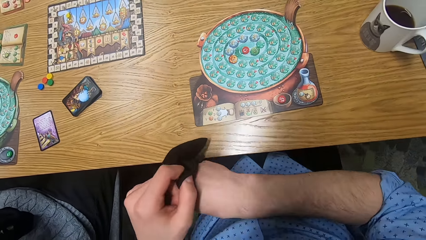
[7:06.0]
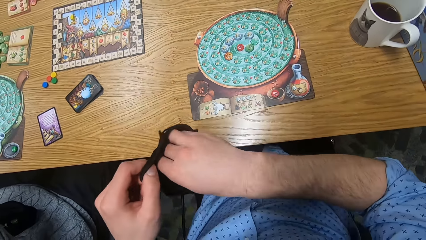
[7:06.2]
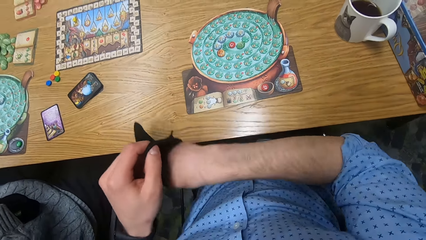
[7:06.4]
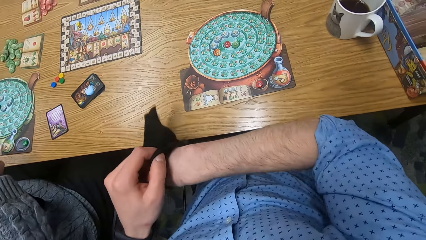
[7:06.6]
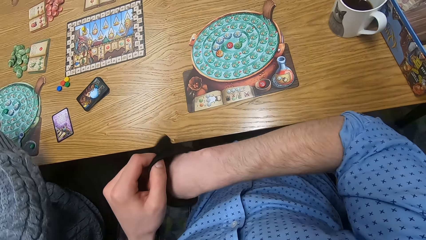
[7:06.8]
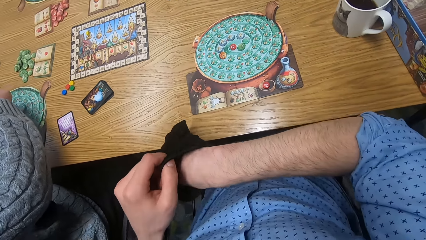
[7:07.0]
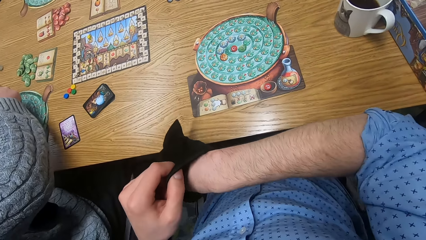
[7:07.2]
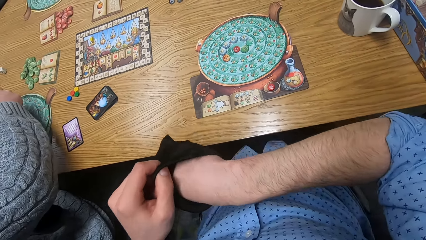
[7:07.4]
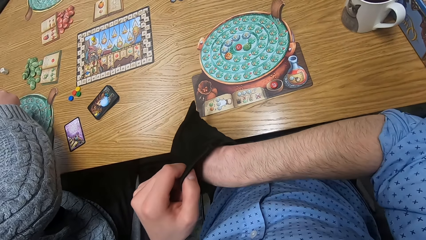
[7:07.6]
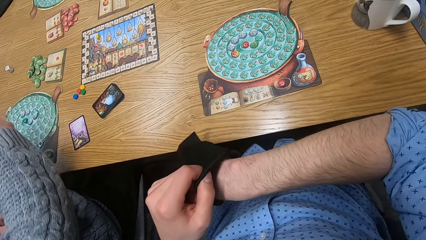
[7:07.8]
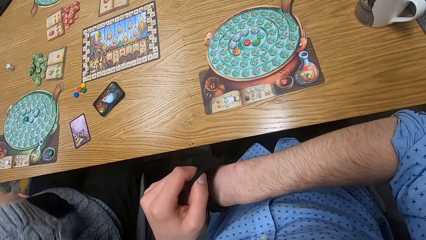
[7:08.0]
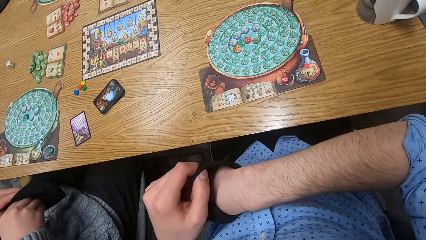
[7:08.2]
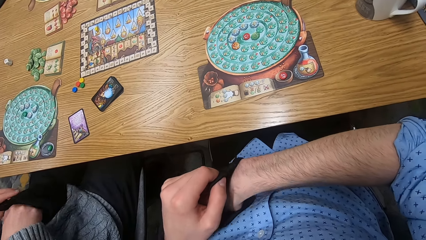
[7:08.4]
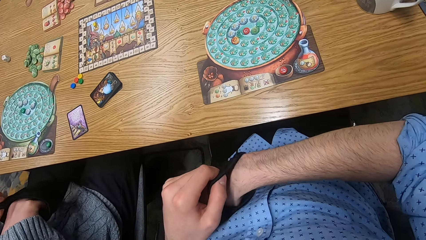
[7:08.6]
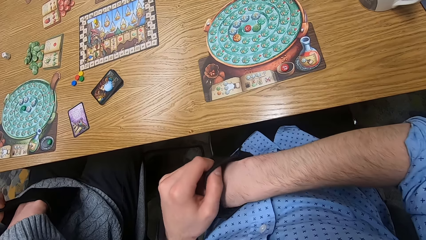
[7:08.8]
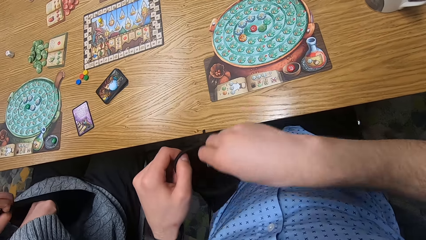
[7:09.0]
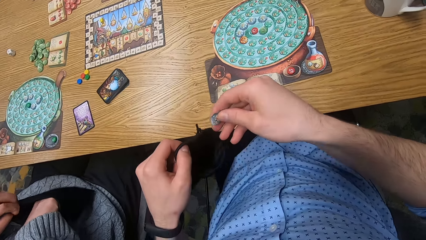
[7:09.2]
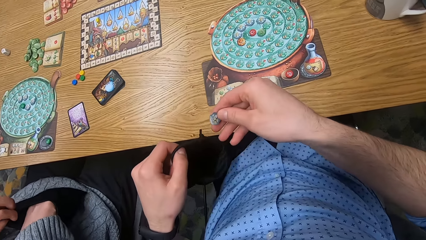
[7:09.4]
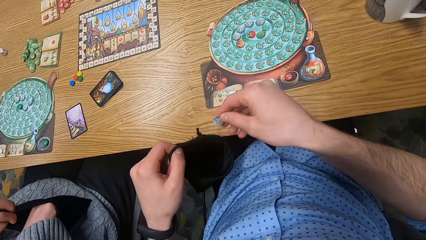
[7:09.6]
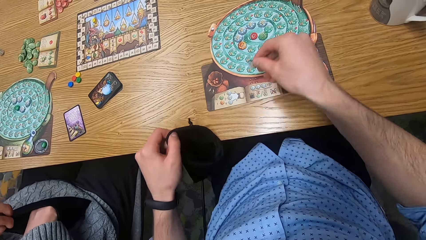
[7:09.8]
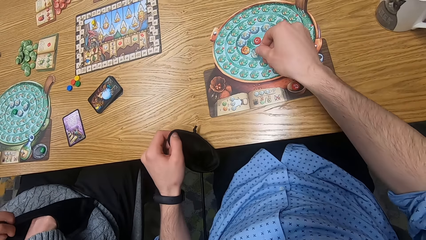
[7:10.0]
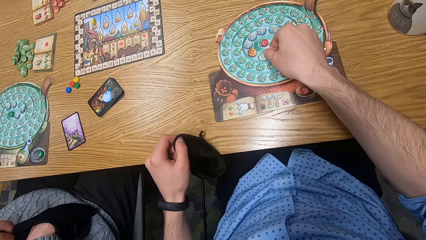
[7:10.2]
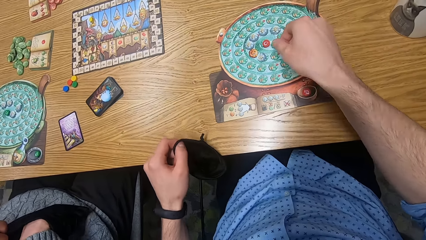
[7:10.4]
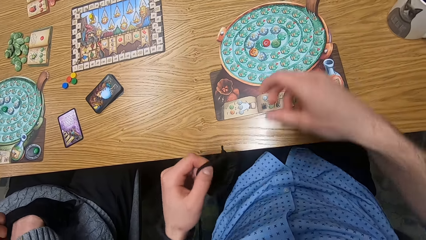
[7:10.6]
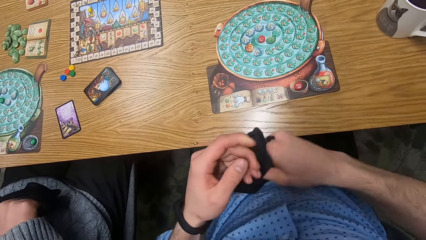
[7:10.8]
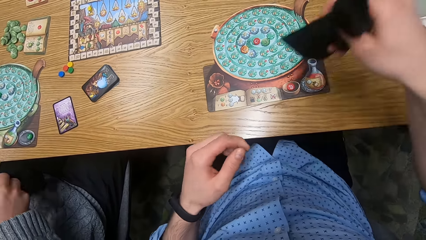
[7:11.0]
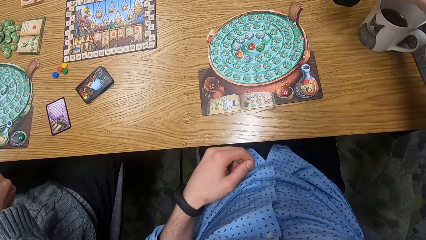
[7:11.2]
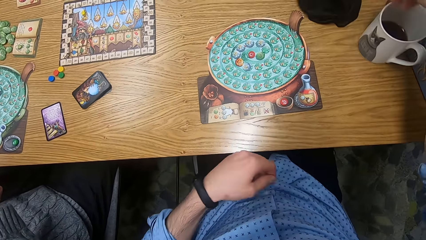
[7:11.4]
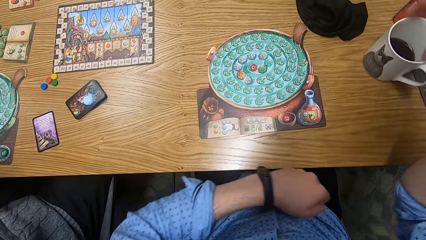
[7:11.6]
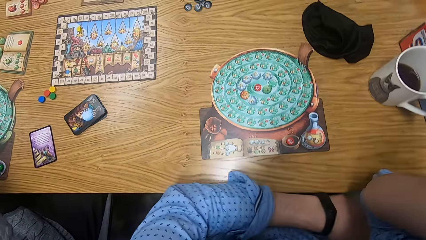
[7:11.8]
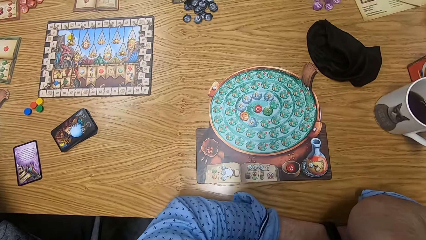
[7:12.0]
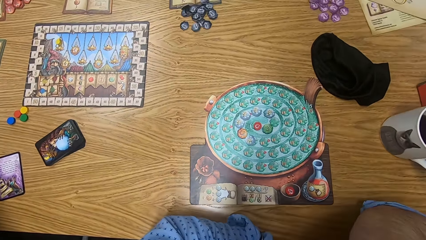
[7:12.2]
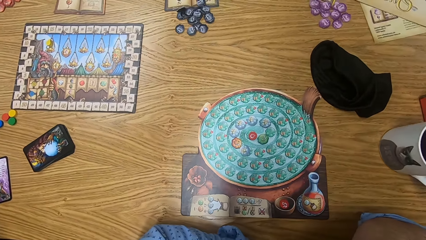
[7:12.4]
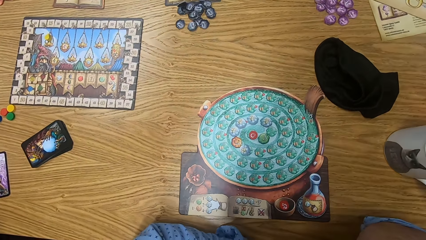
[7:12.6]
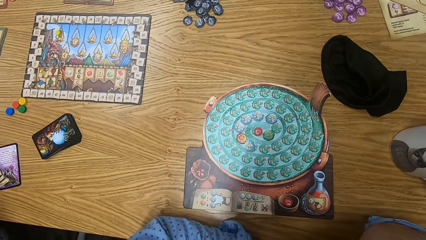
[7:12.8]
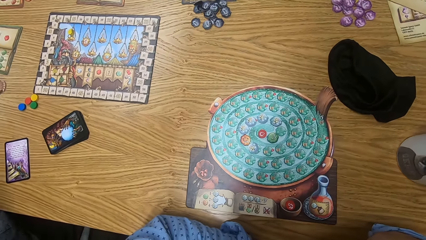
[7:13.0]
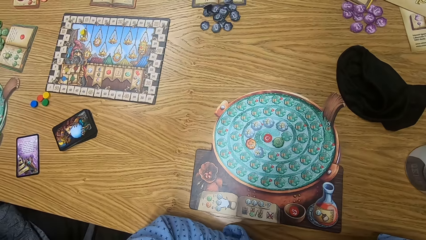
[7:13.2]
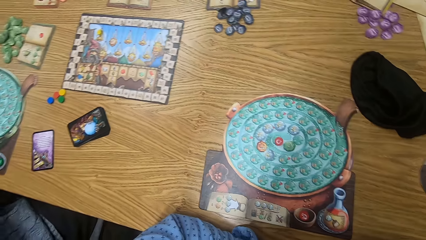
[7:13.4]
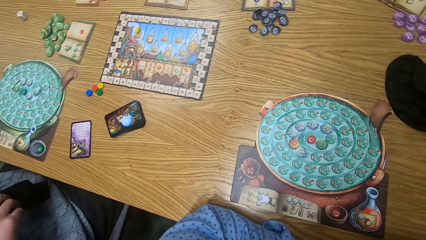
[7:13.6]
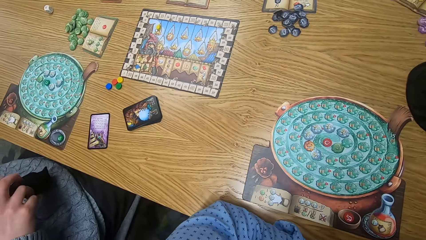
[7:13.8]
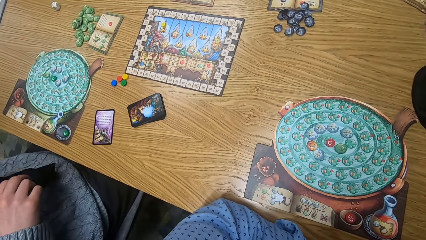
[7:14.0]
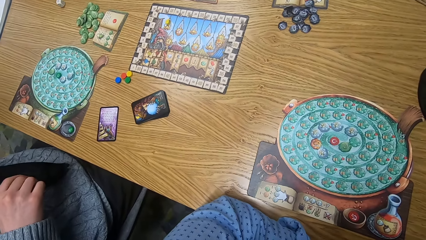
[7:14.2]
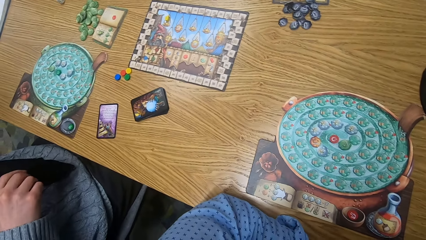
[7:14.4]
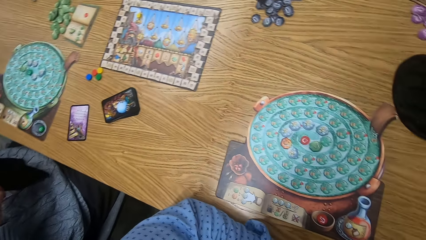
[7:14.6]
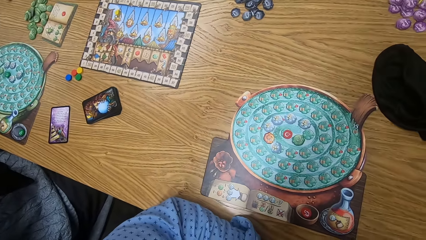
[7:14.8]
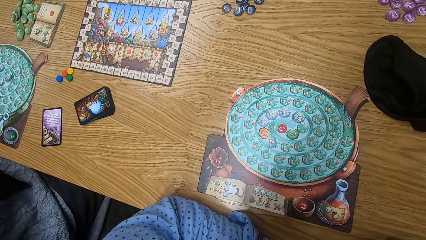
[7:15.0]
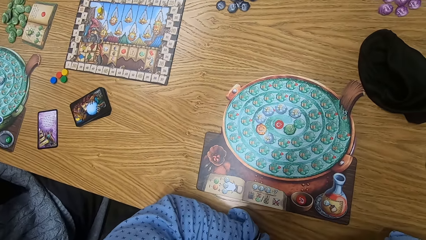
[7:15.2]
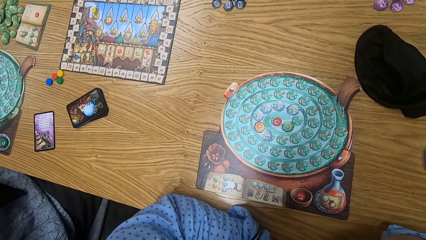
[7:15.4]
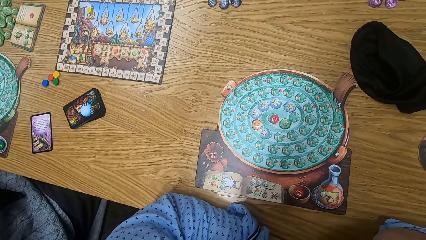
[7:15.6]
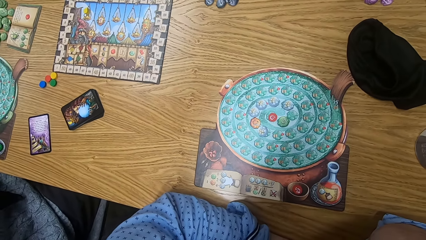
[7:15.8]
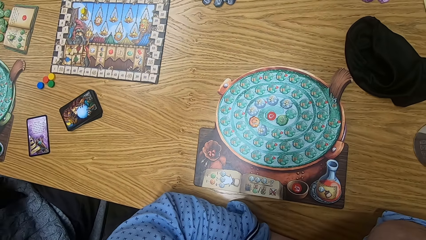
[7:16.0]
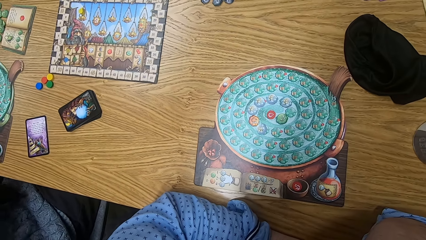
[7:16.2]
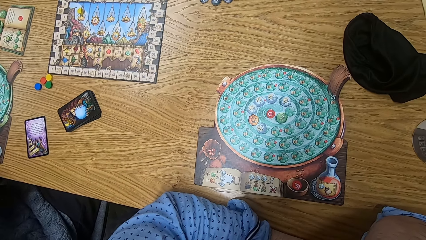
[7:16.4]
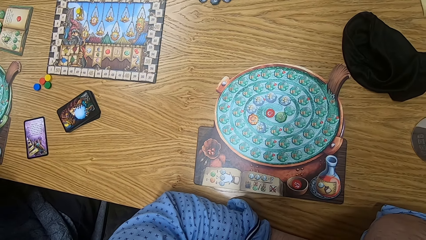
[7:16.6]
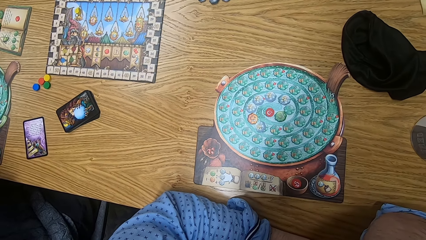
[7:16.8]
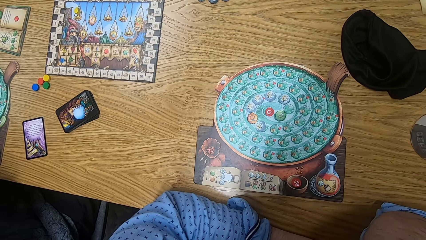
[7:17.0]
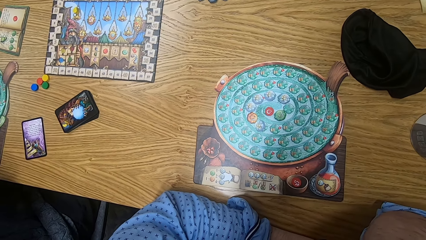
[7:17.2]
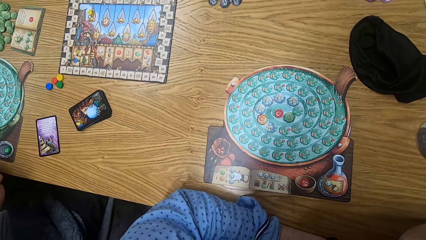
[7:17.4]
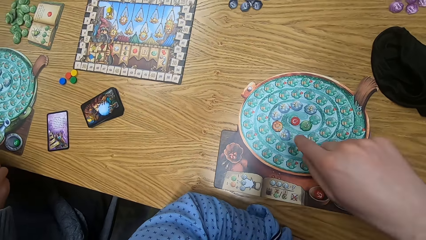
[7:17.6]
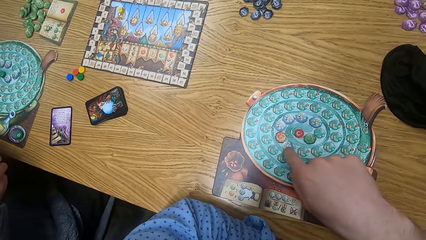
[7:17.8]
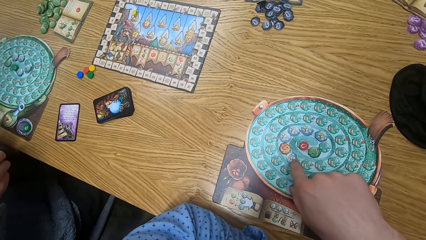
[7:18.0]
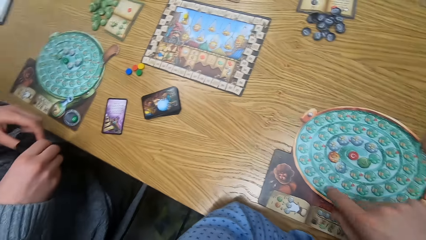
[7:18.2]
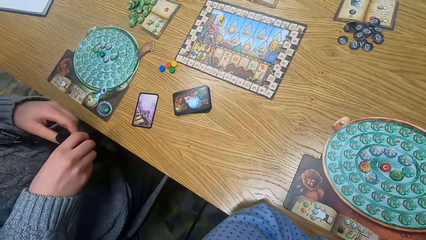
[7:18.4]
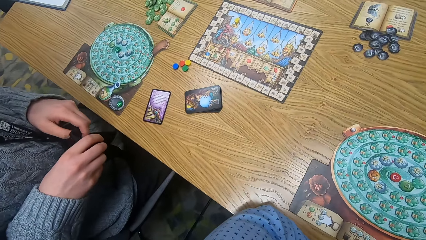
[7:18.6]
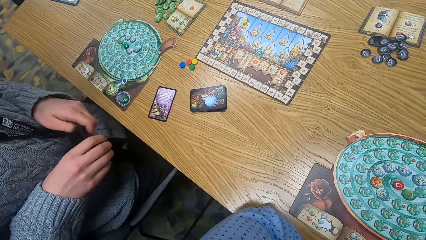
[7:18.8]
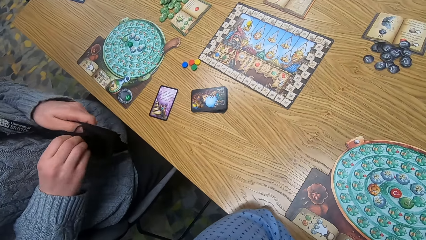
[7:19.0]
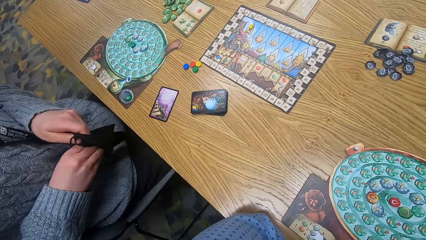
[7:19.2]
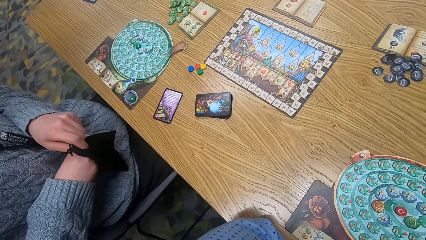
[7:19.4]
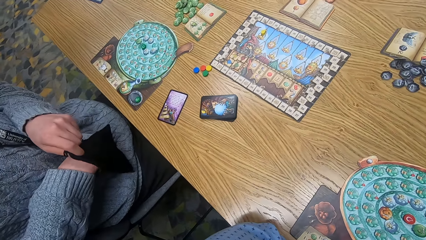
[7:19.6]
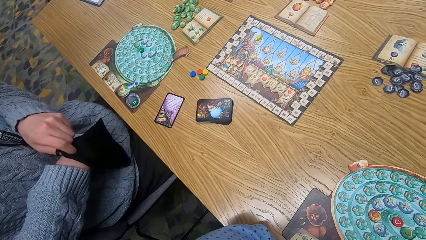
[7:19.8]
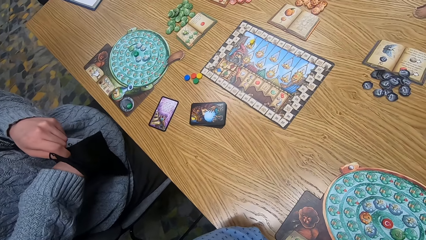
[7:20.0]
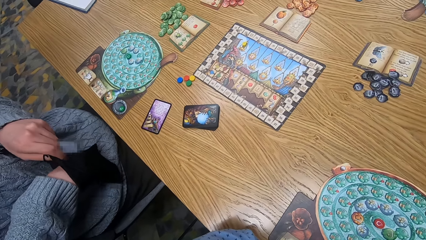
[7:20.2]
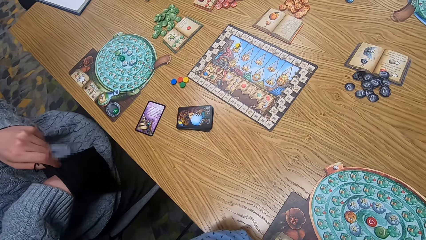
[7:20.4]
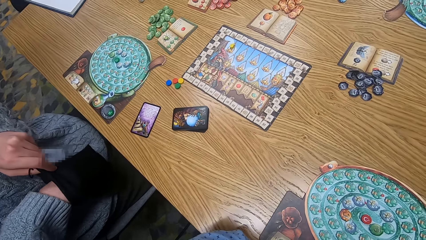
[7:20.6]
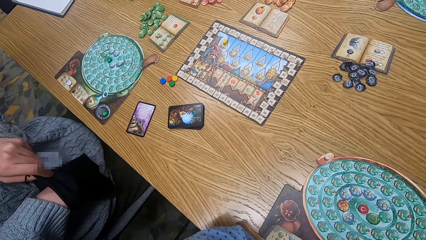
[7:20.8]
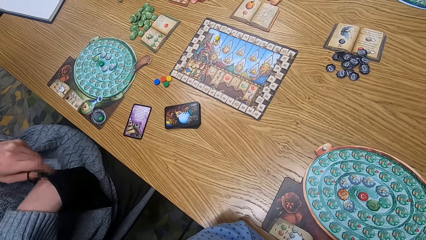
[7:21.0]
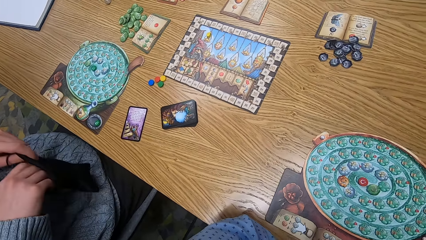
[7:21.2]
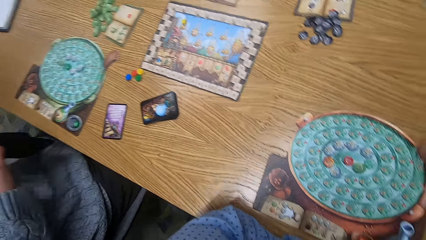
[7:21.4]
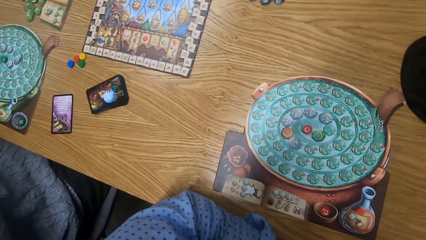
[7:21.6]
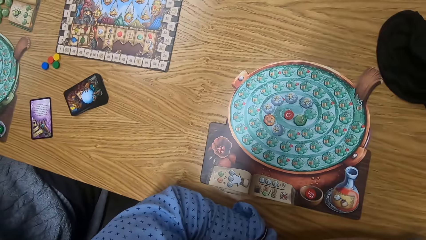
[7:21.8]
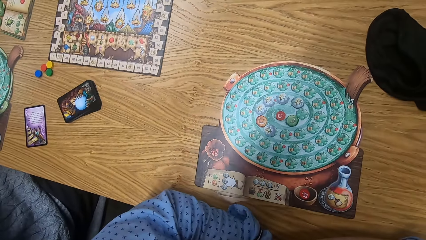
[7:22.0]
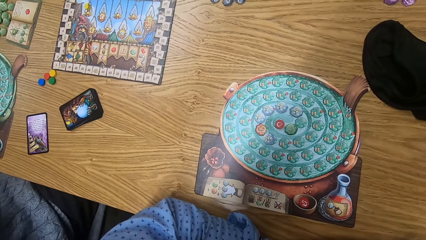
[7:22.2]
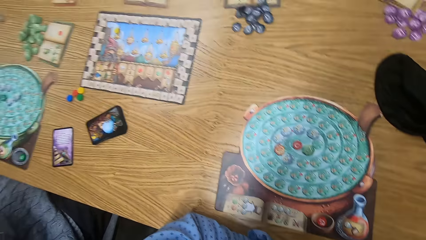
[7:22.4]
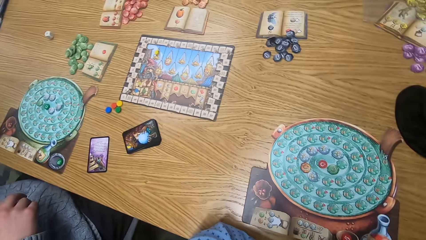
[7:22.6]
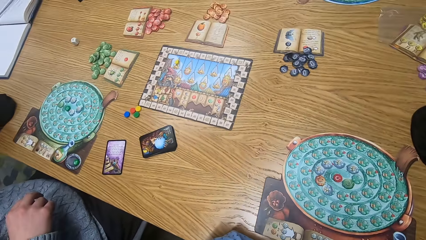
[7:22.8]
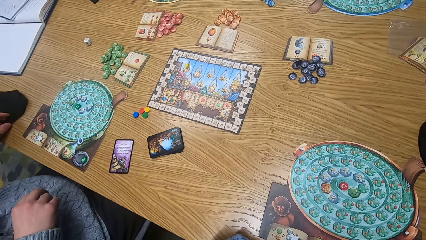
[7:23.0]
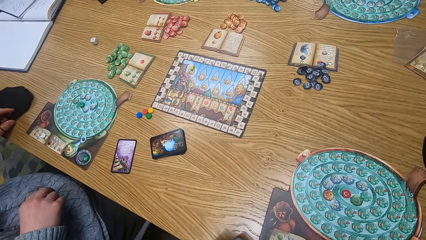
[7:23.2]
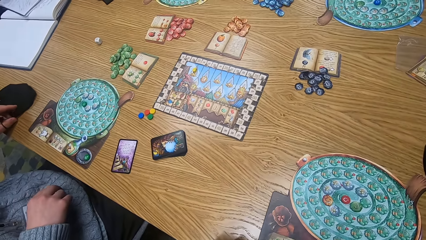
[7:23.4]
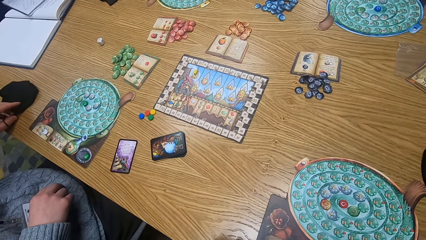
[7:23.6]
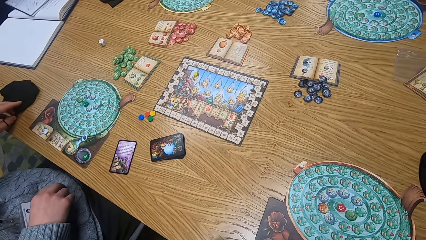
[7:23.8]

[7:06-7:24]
The camera wearer puts his right hand inside the player bag. The woman places the chip on the player board on the table with her right hand and puts her right hand inside the player bag. The camera wearer brings out a chip from the player bag with his right hand. He places the chip on the player board on the table with his right hand. He holds the player bag with his right hand. He places the player bag on the table with his right hand. He places both hands on the table. A man searches a bag. The camera wearer touches the player board with his right hand. The woman puts her right hand inside the player bag and removes her right hand from the player bag.
